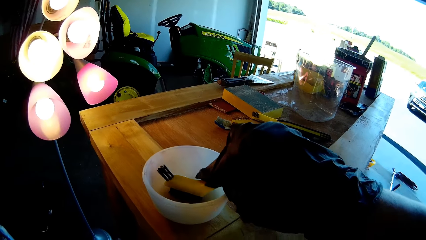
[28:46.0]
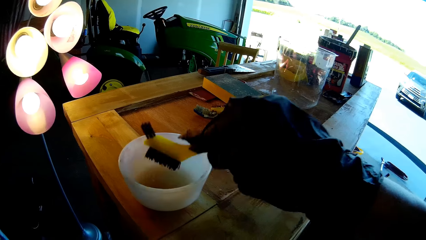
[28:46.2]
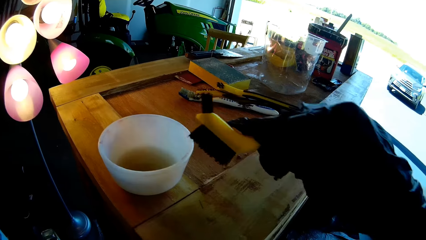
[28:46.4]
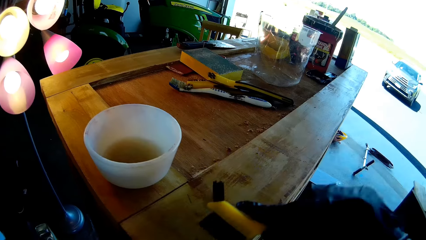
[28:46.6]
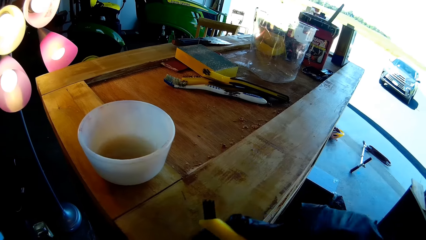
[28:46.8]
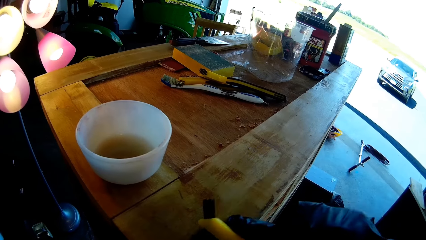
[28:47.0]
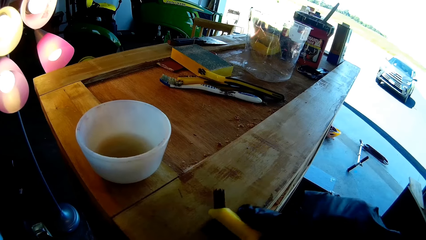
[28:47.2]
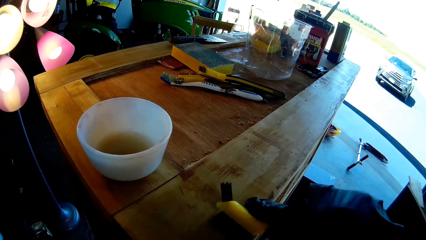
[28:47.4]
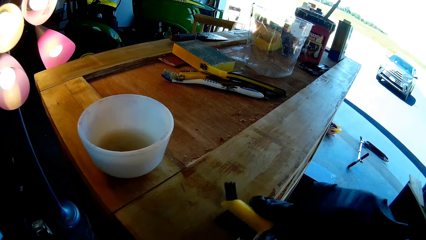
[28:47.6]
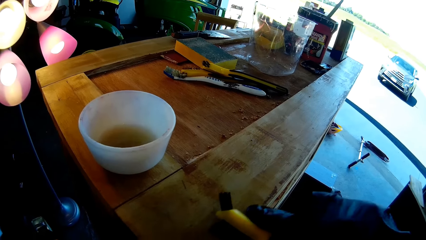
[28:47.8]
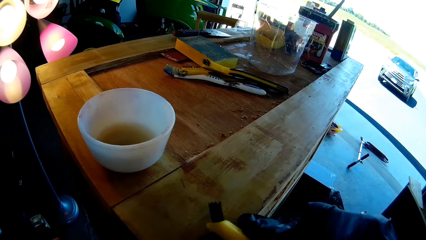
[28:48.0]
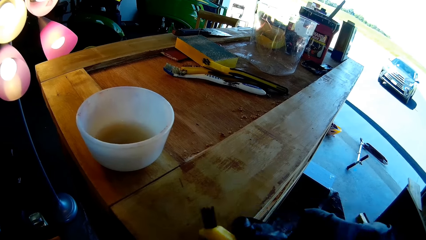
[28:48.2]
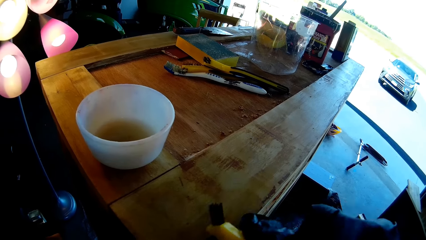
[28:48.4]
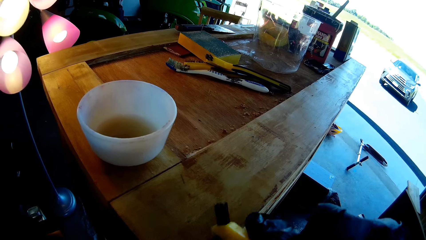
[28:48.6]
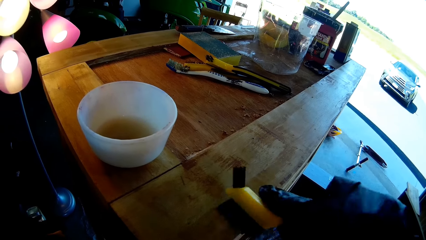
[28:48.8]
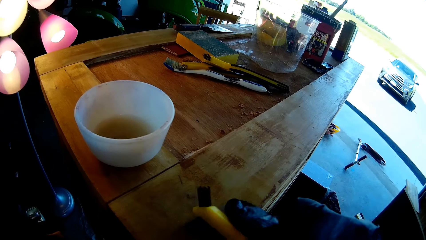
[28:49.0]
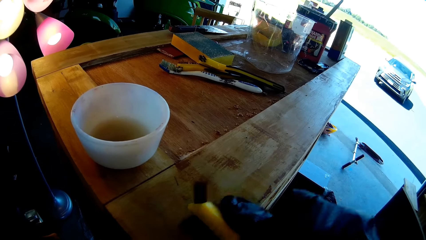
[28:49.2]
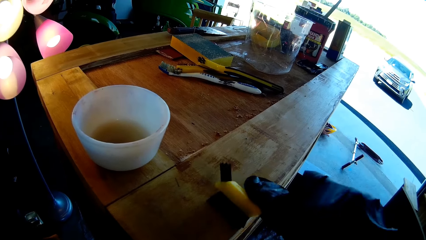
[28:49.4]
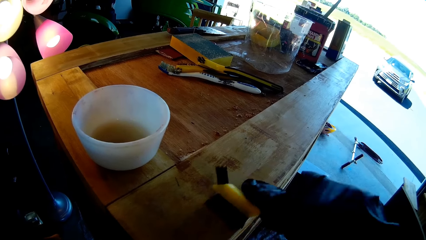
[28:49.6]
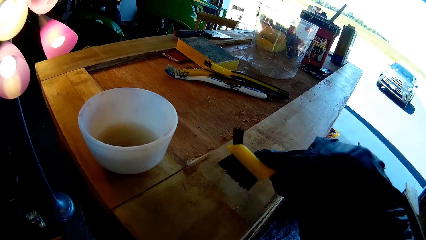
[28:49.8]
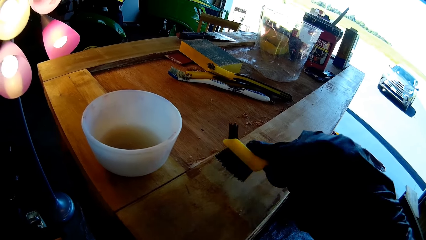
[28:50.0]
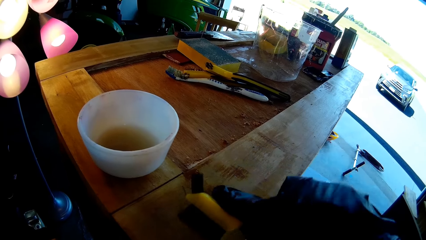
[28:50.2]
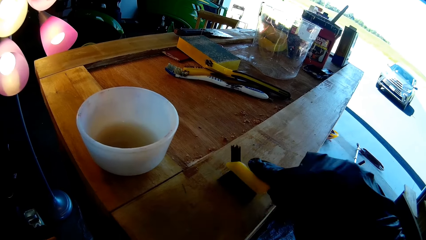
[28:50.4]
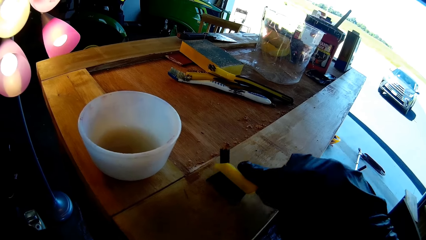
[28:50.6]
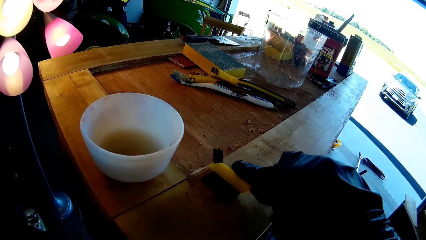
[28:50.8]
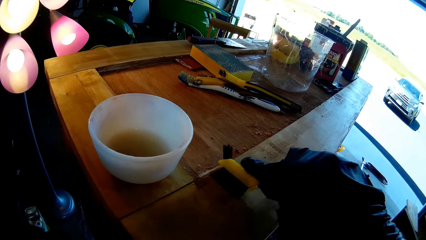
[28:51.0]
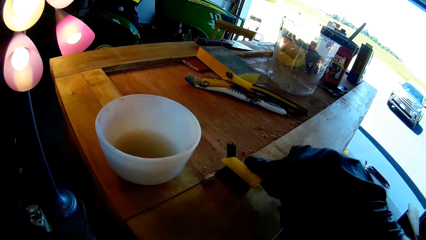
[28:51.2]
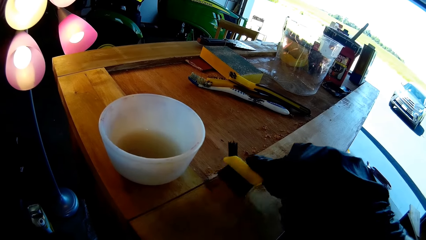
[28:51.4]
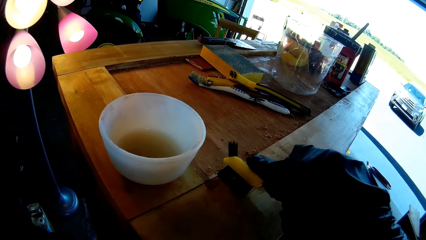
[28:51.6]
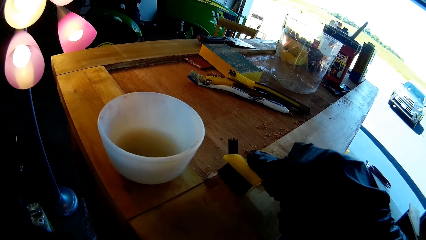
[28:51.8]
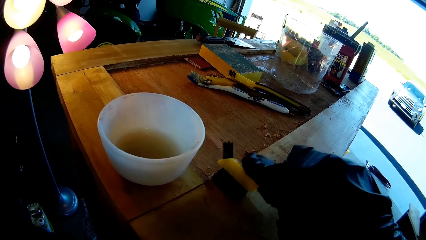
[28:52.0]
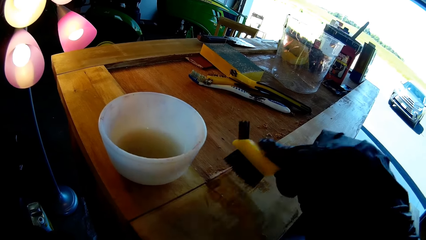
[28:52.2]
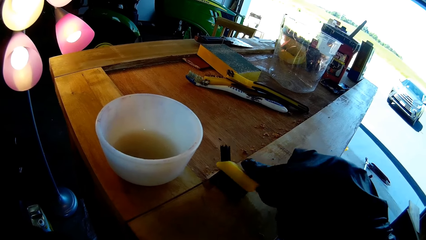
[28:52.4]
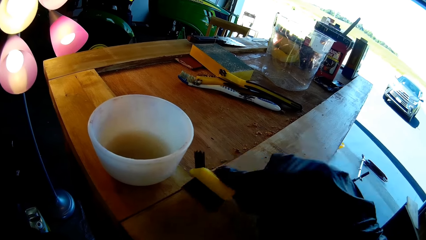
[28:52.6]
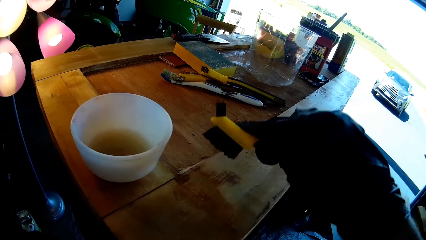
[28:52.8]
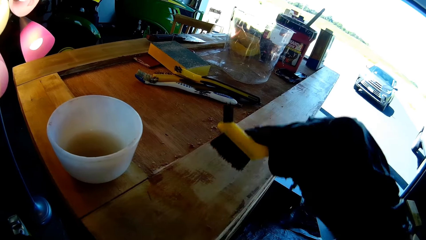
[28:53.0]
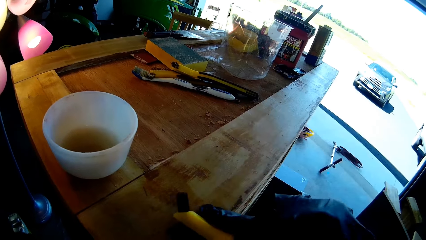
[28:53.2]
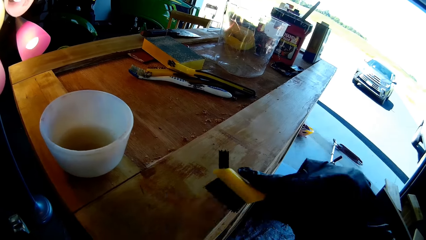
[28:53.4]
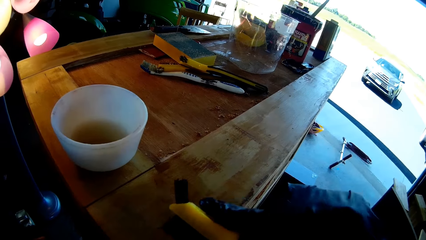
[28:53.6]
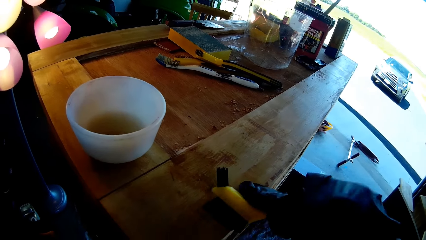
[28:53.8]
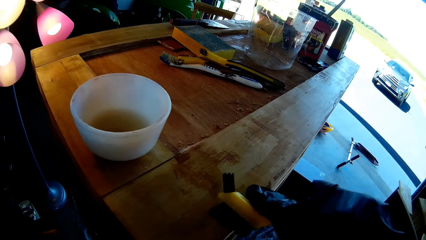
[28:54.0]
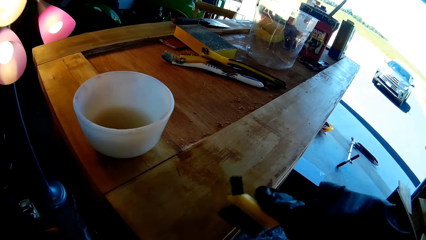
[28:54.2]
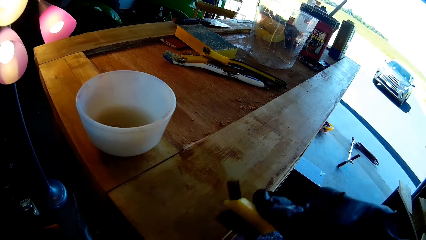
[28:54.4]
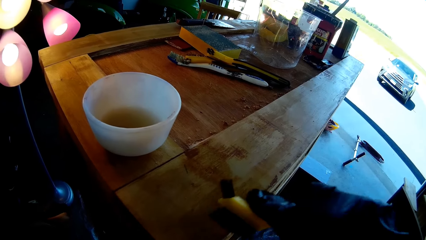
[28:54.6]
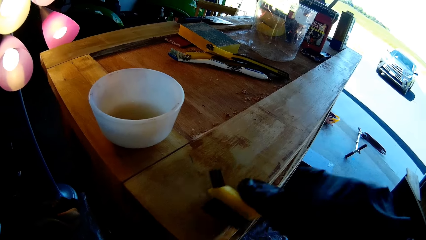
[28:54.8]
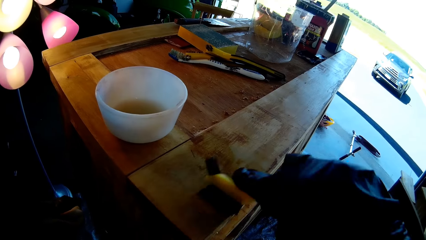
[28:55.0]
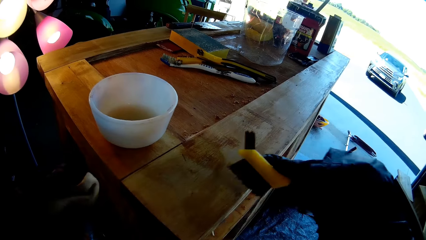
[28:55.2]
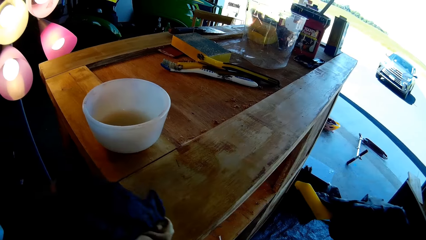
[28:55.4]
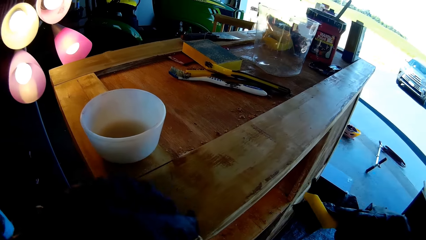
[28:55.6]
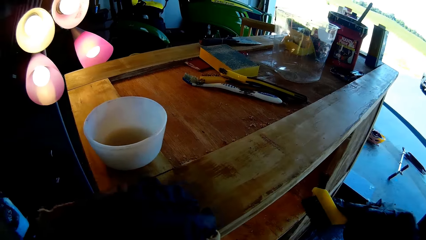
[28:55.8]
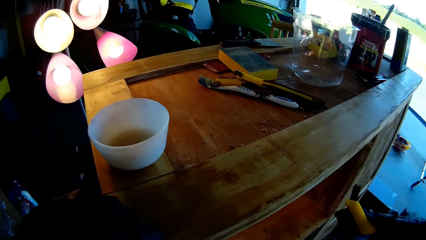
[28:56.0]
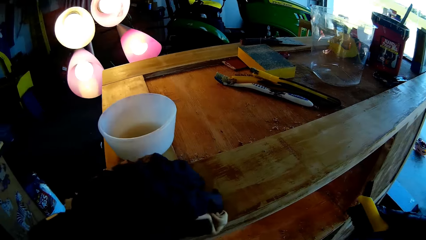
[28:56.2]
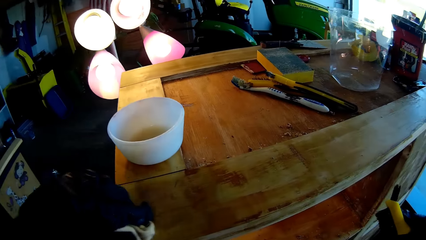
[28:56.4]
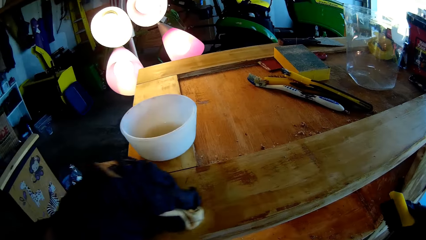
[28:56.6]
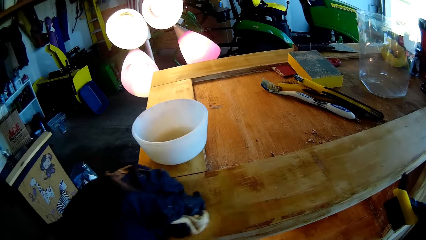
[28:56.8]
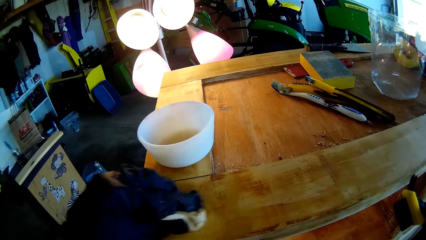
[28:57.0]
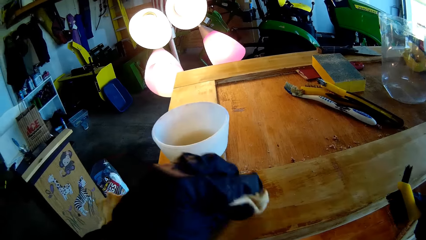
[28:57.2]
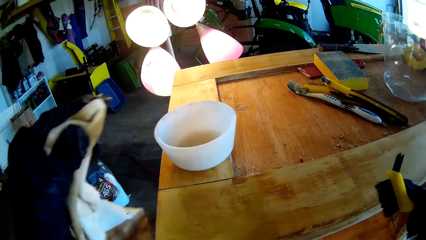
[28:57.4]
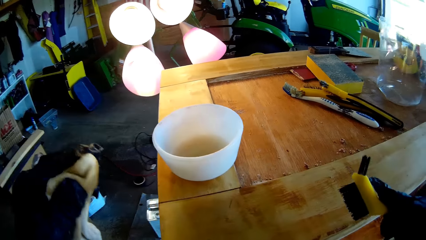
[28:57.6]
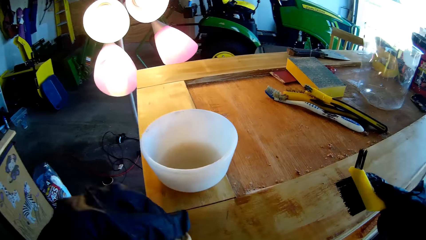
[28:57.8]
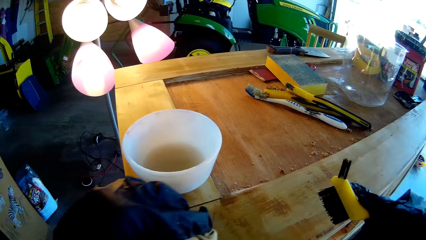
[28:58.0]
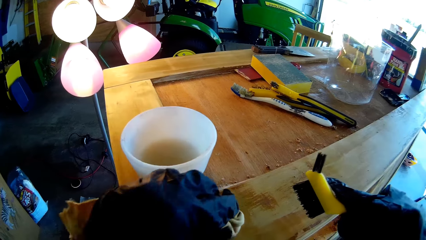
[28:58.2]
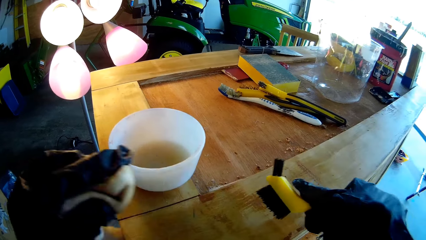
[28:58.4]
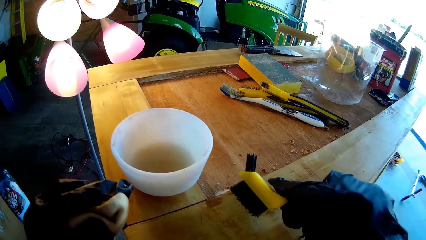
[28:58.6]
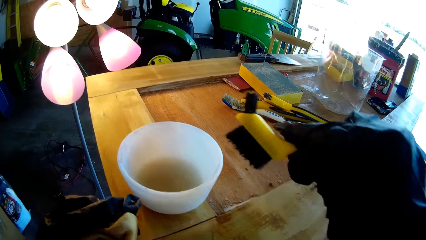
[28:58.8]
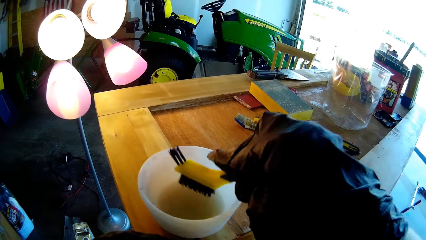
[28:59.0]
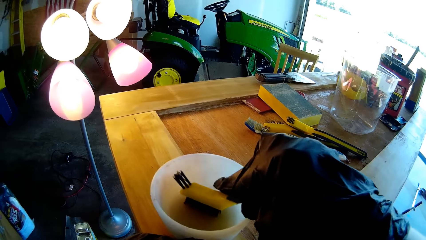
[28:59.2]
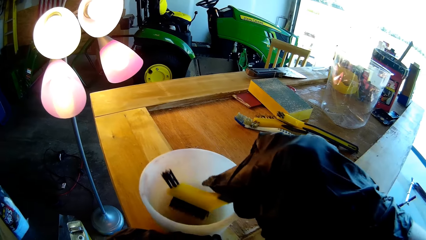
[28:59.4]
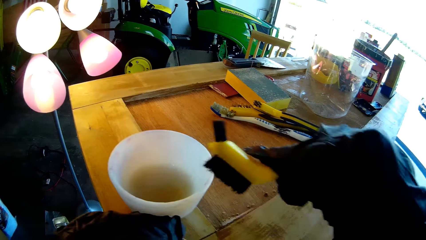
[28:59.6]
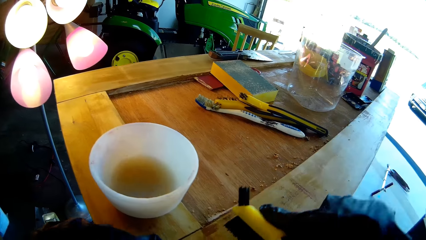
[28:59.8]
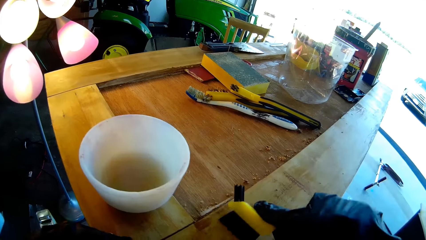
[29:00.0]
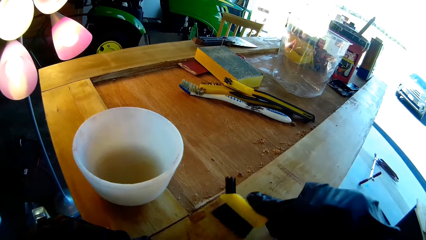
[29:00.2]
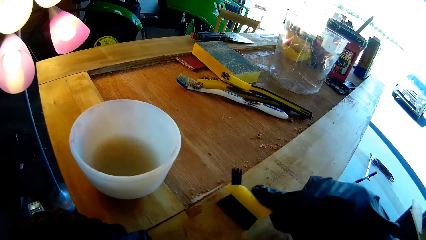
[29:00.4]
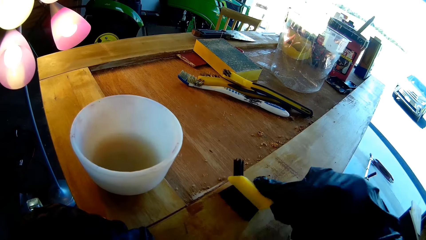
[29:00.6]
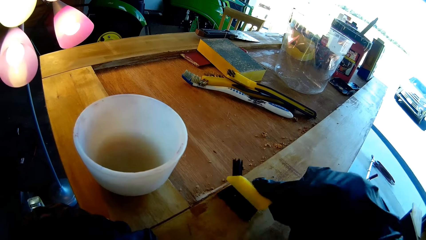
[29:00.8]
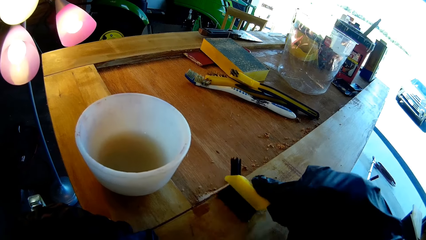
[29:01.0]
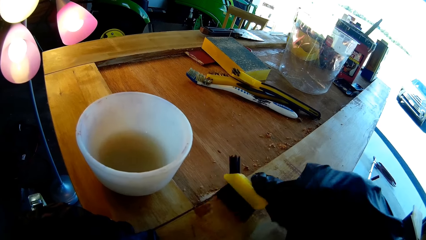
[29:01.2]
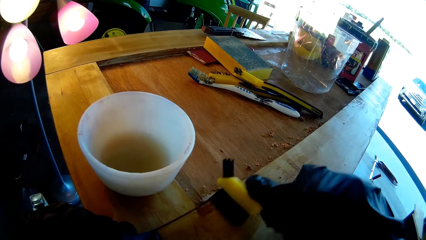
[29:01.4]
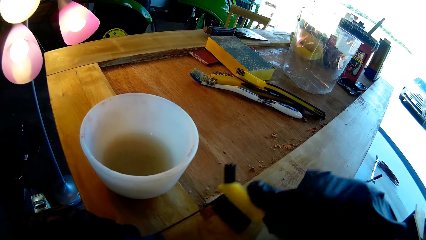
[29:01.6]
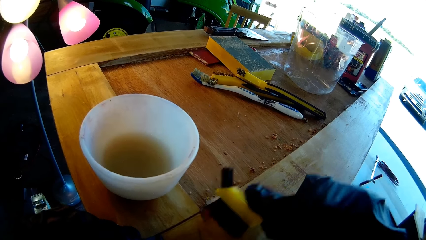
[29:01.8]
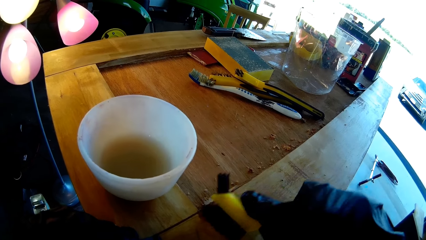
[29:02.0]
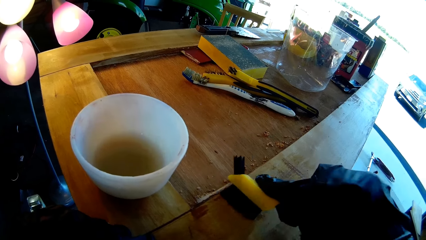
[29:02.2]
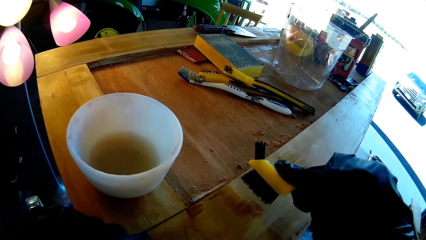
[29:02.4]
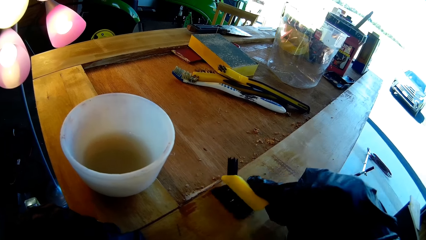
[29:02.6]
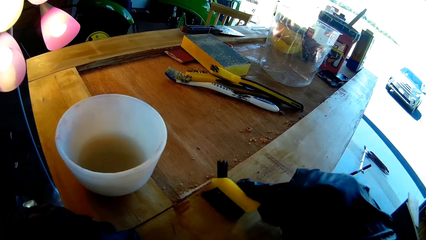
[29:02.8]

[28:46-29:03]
The camera wearer dips the painting brush into a bowl of paint. They brush the wood. They wipe the wood with the cloth towel. They dip the painting brush into the bowl of paint. They brush the wood.
